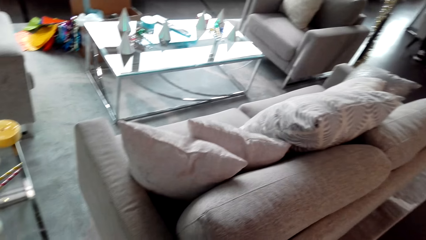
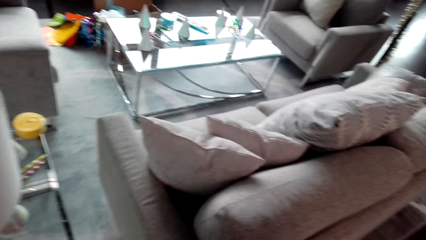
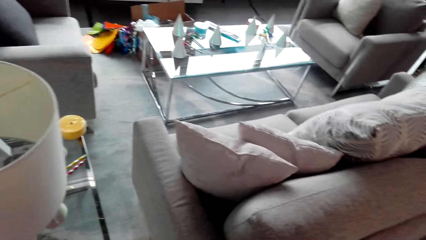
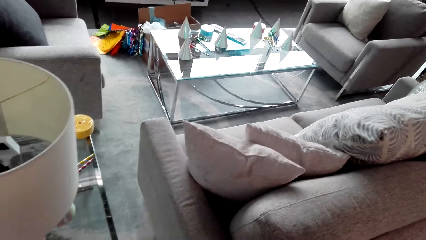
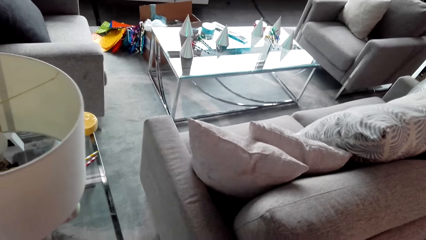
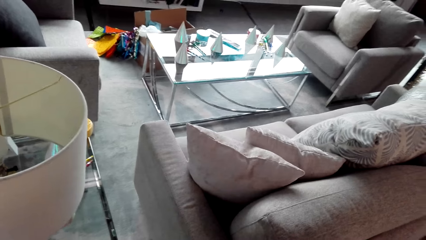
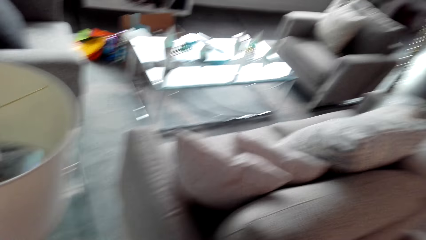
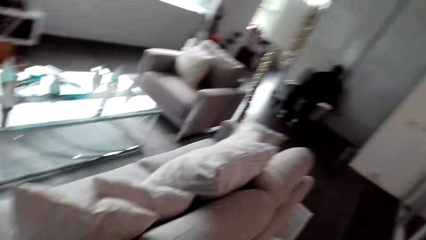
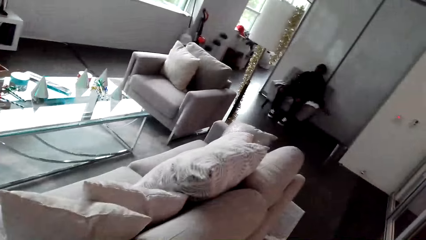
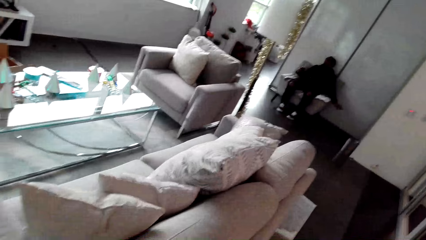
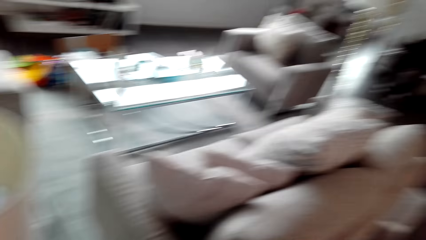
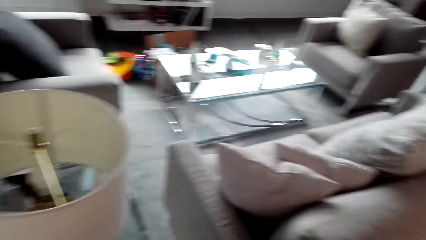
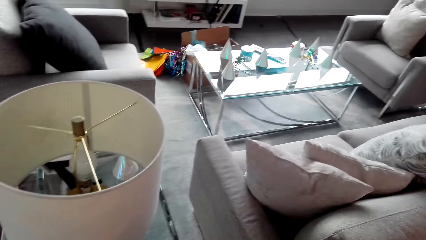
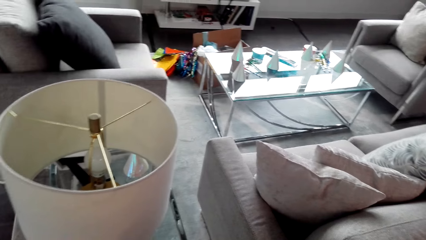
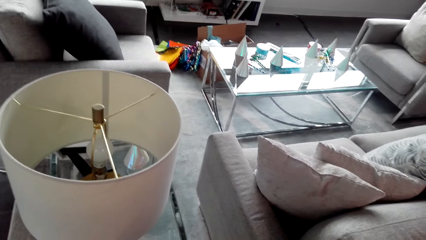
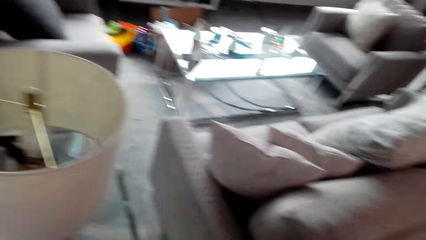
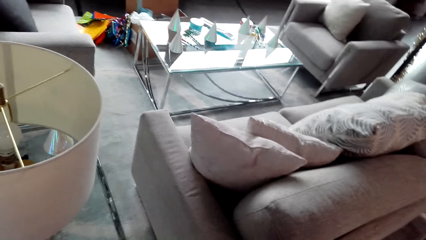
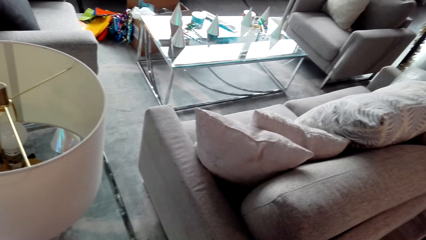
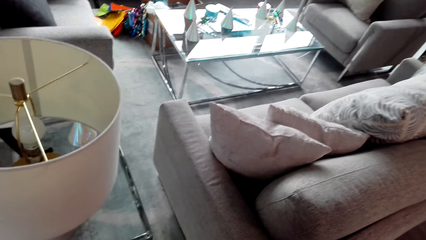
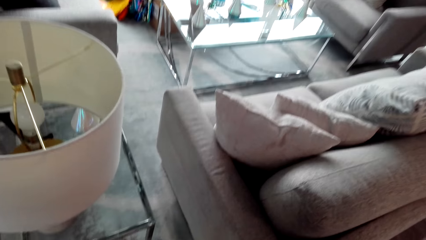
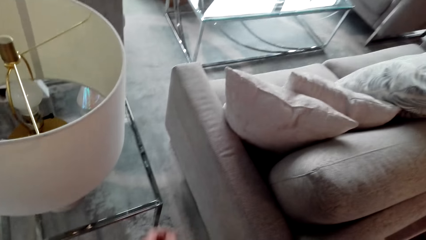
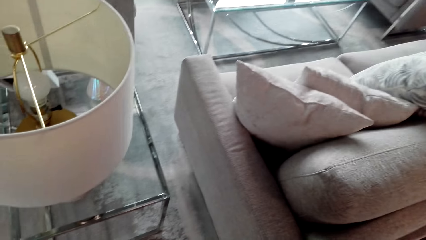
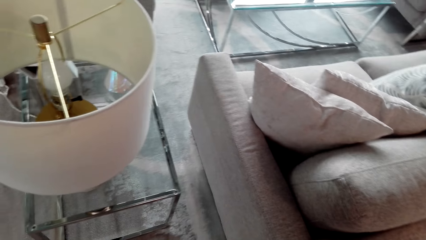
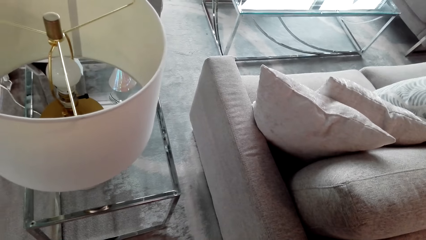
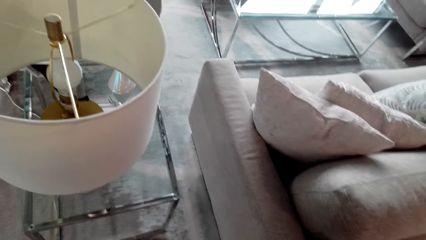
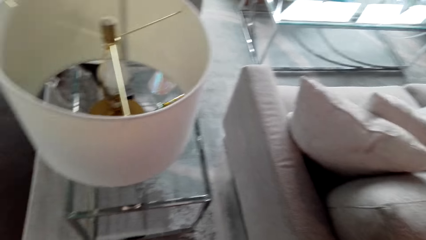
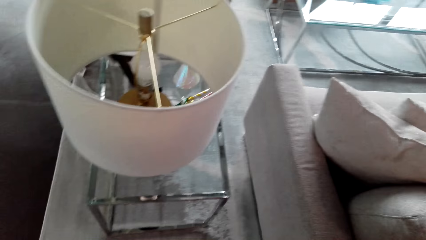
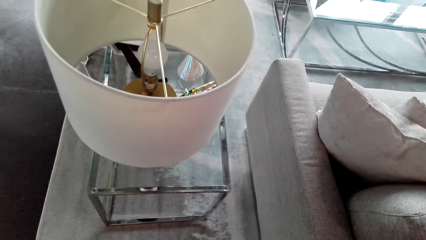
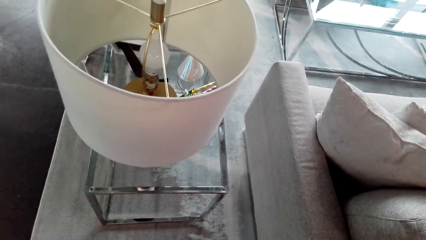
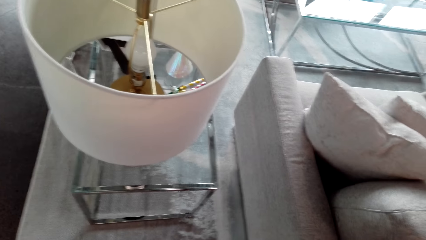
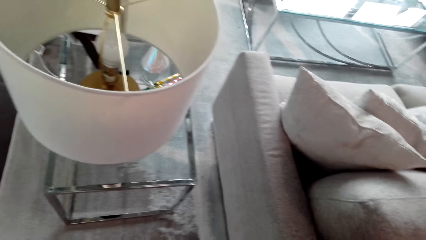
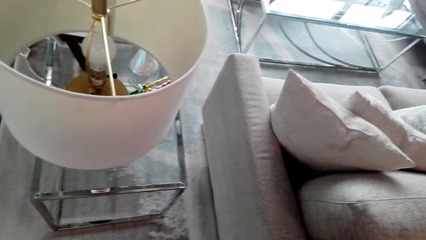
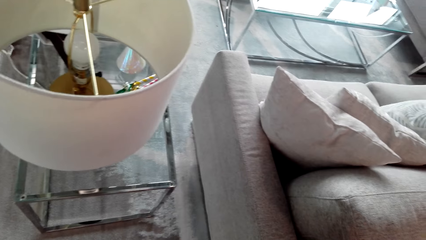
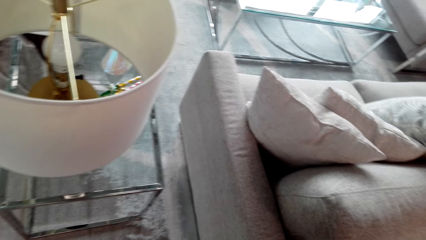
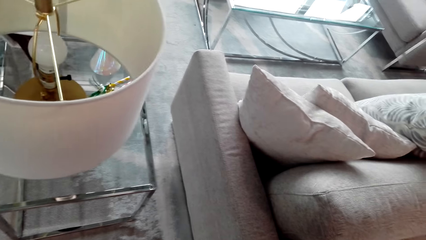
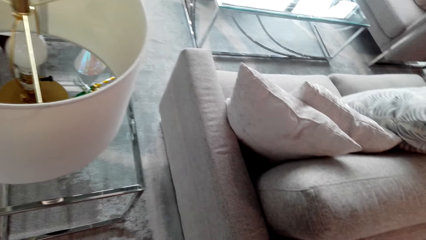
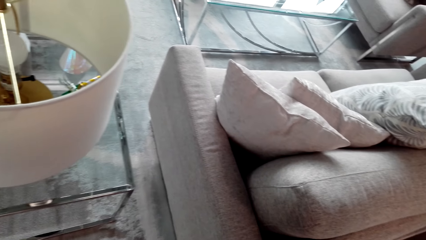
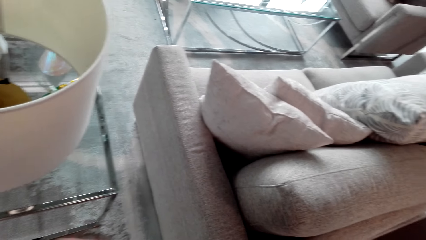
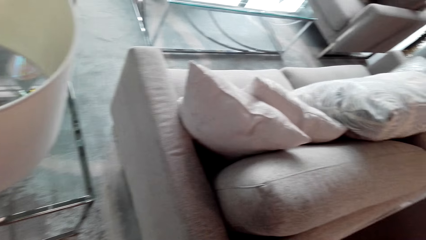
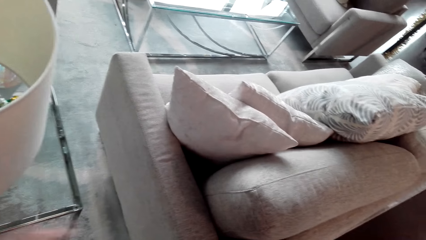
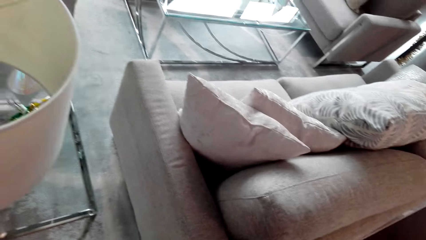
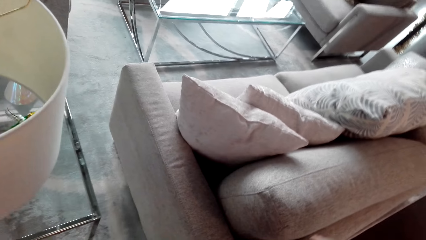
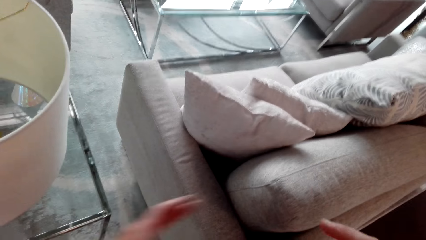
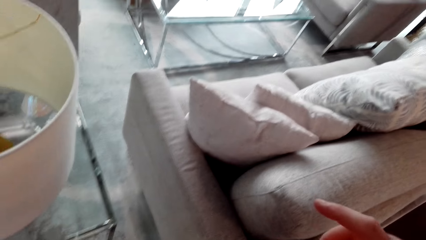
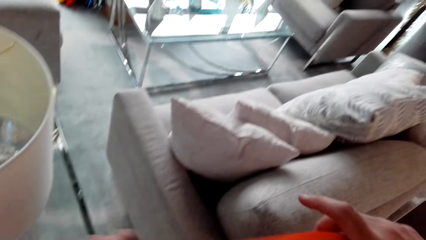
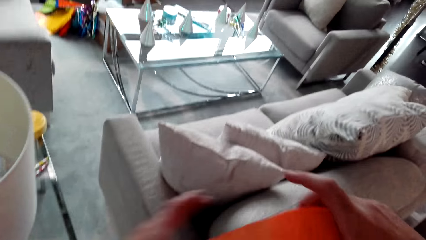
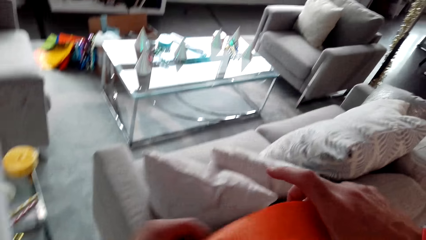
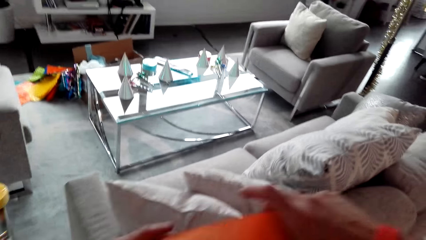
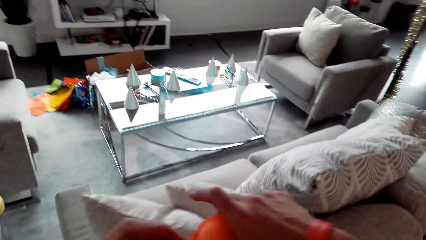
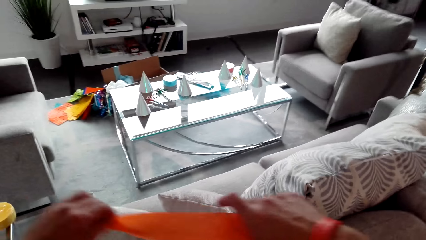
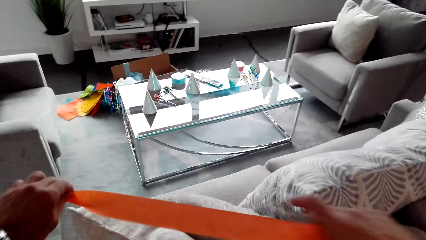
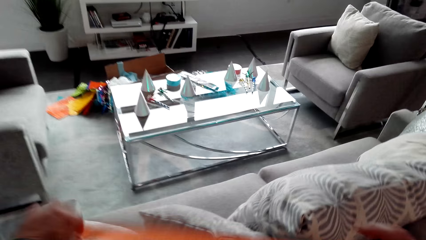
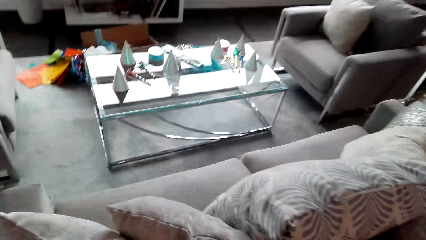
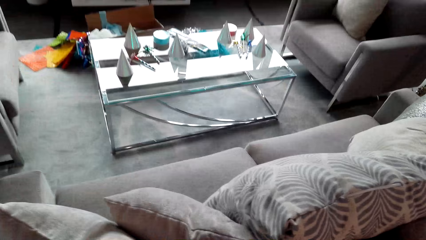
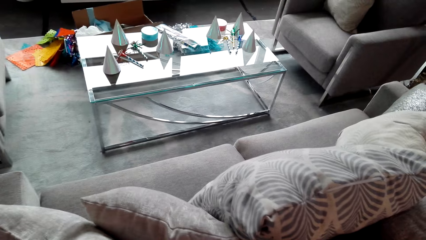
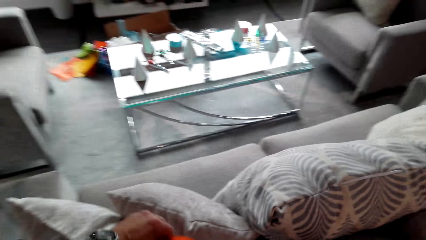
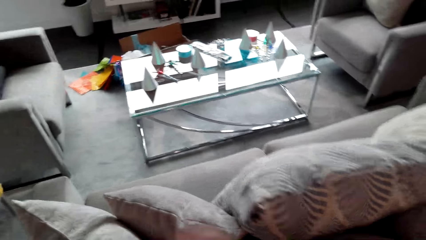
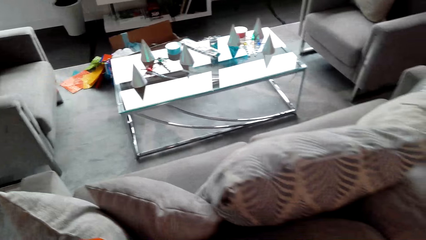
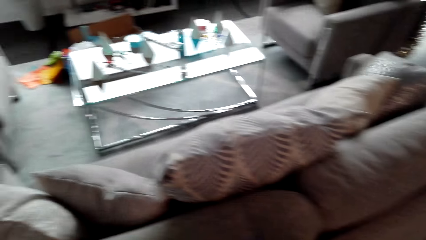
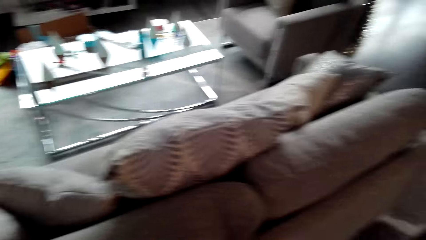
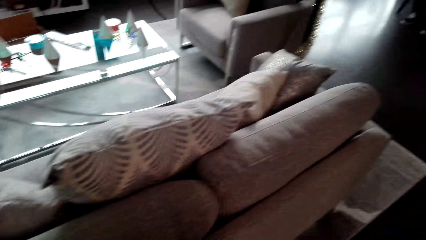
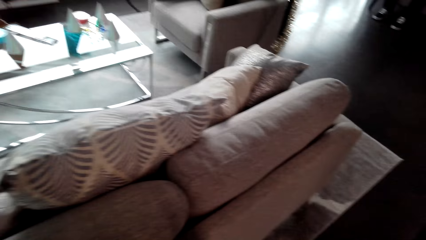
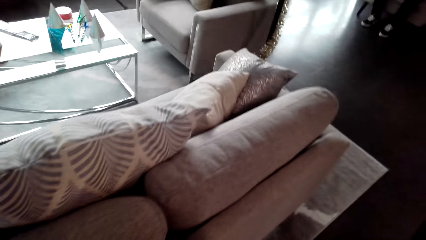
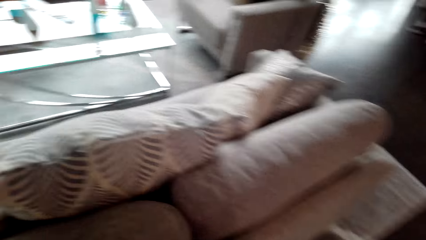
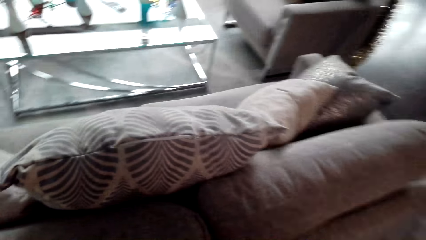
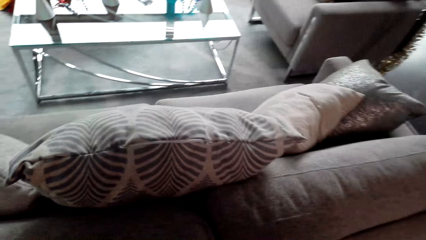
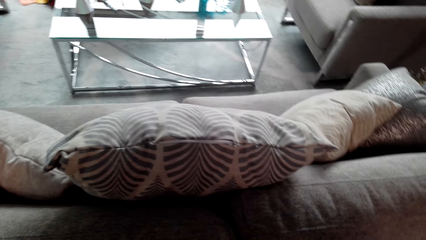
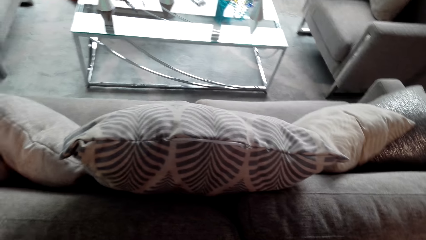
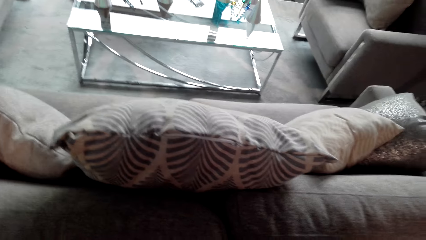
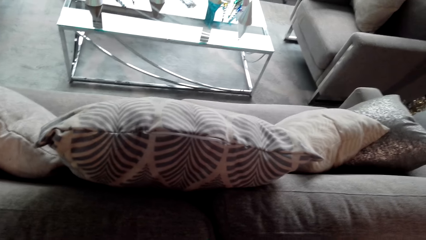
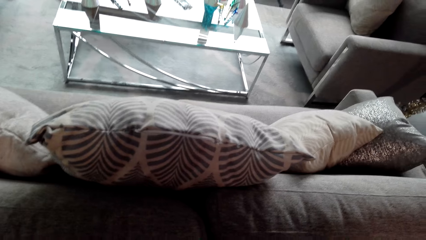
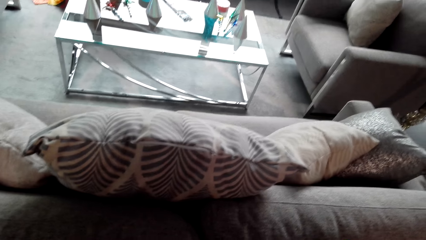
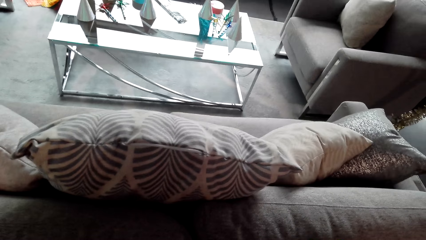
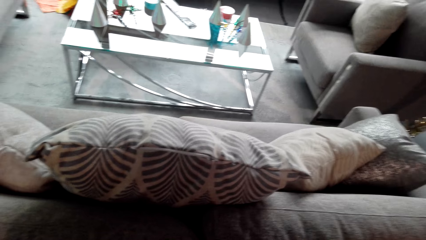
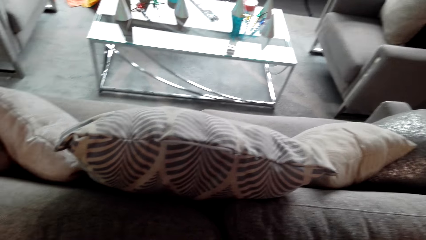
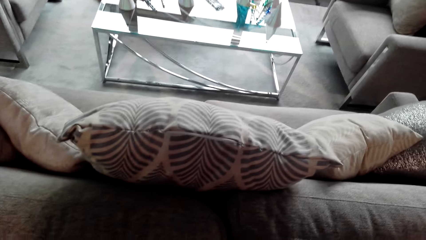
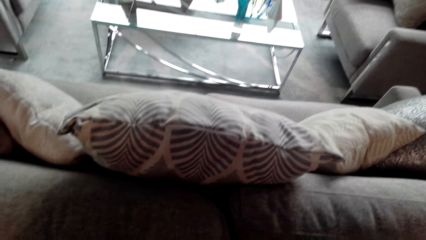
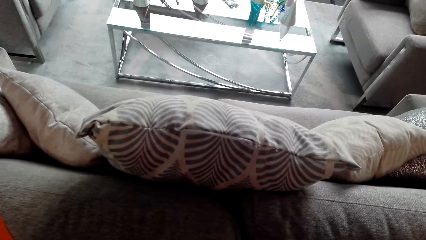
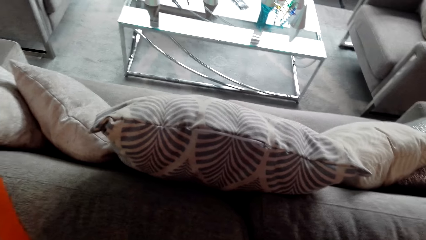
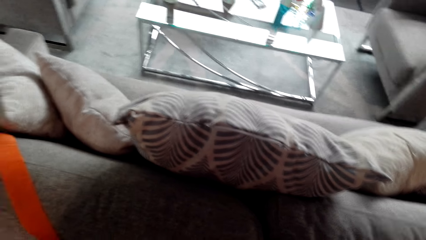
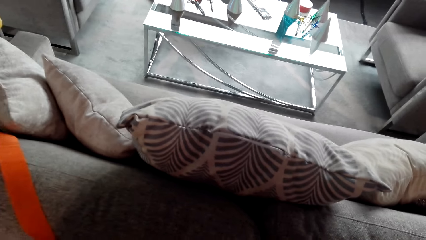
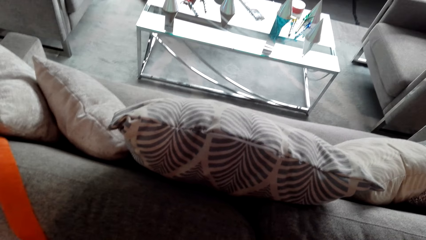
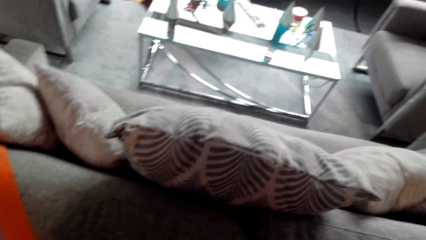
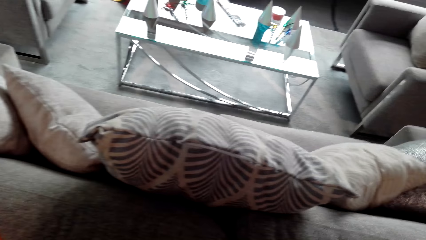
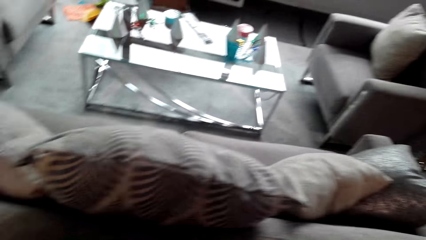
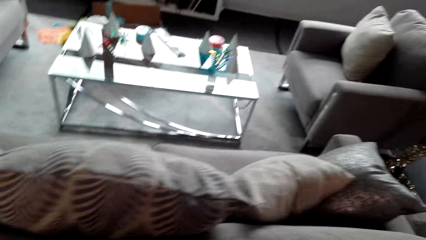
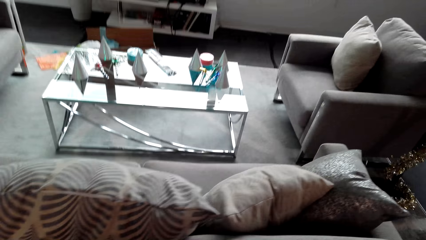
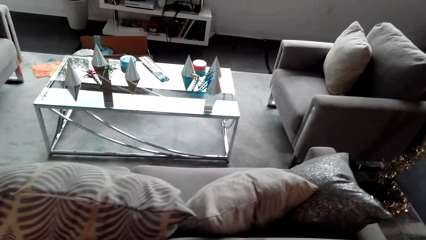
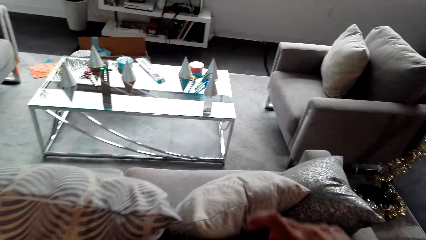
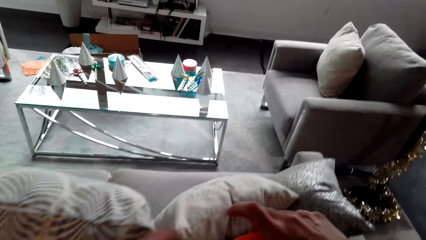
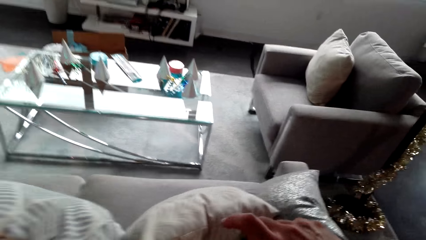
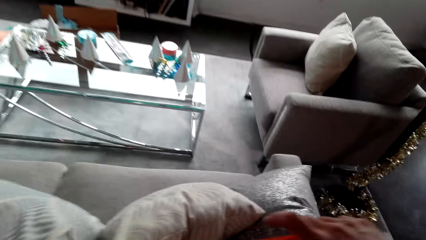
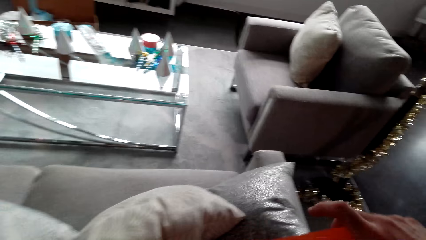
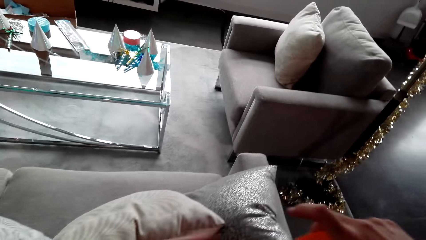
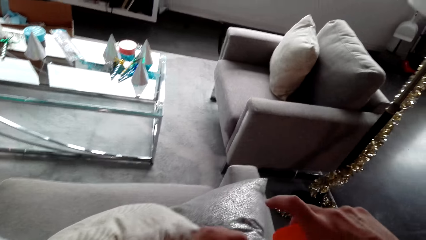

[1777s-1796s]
The camera wearer looks around. They look down. They unroll a paper roll. They move around.
